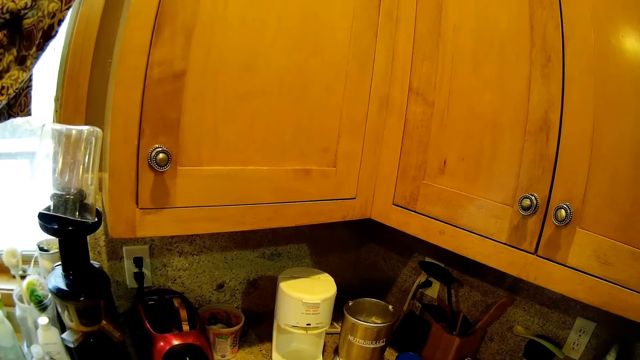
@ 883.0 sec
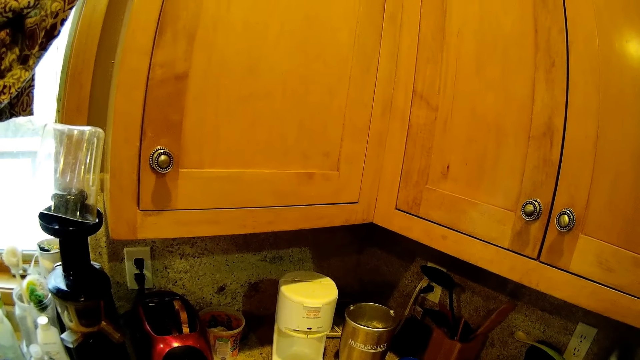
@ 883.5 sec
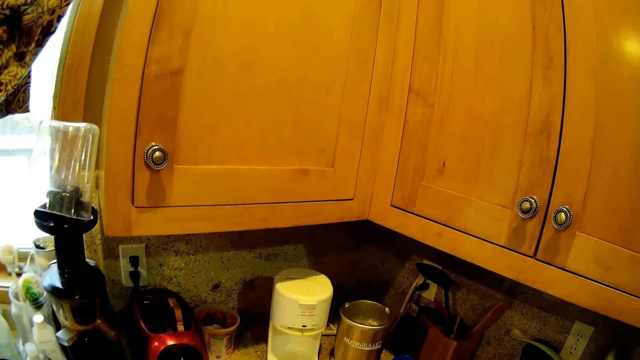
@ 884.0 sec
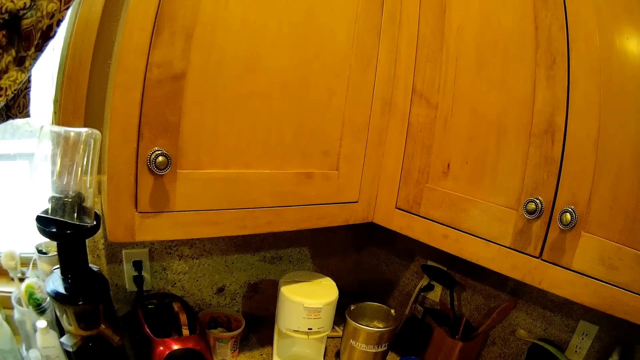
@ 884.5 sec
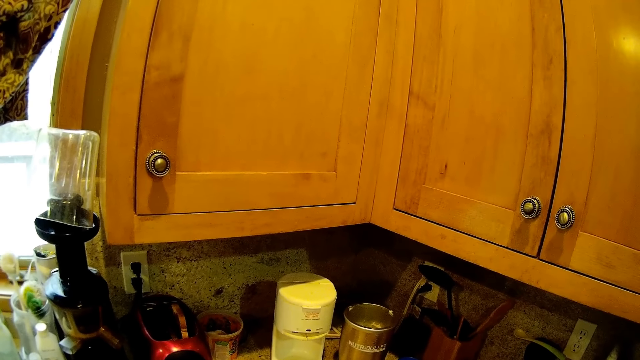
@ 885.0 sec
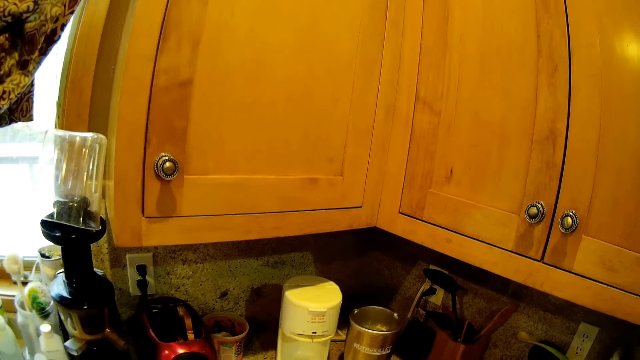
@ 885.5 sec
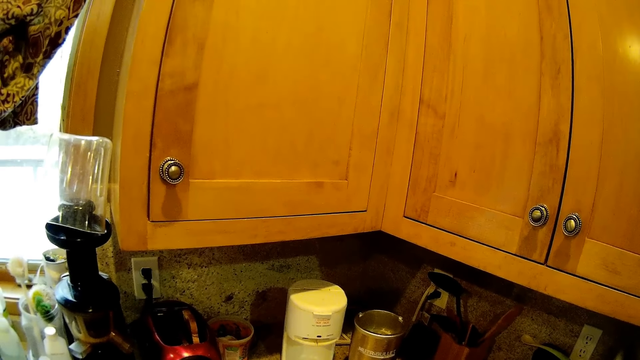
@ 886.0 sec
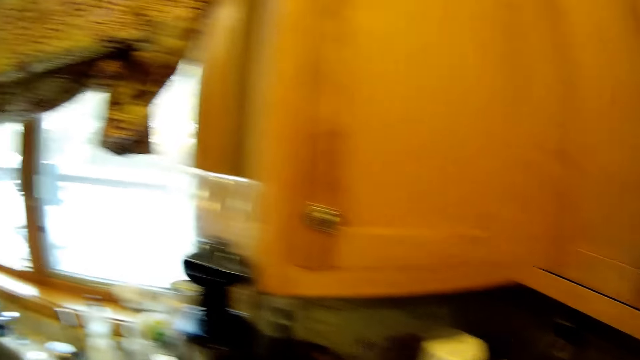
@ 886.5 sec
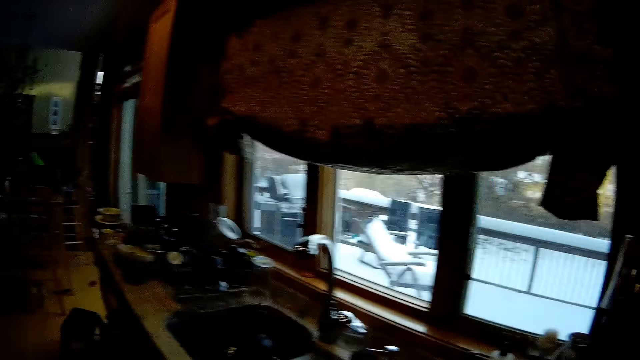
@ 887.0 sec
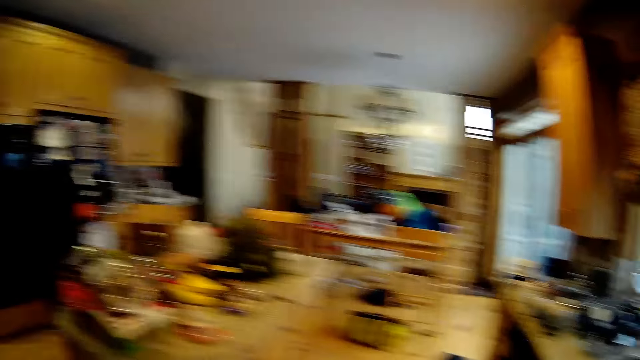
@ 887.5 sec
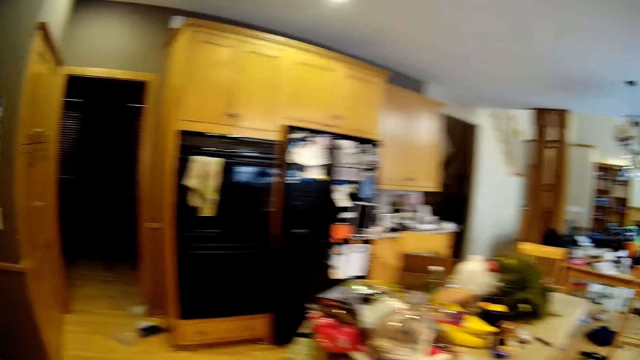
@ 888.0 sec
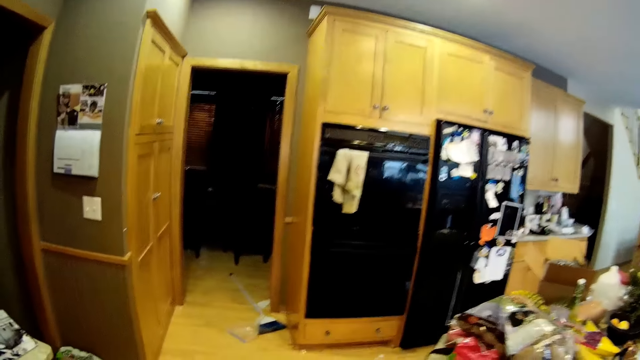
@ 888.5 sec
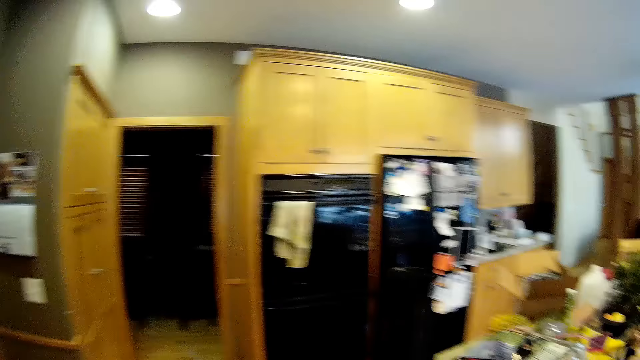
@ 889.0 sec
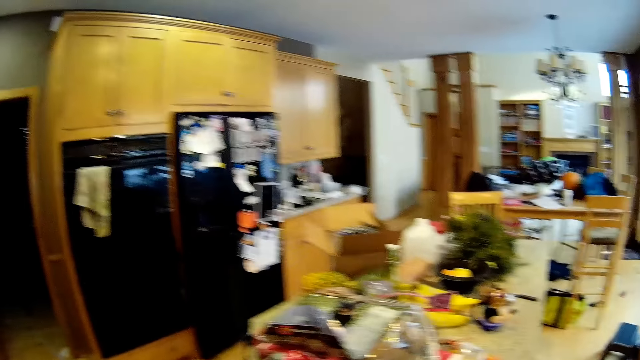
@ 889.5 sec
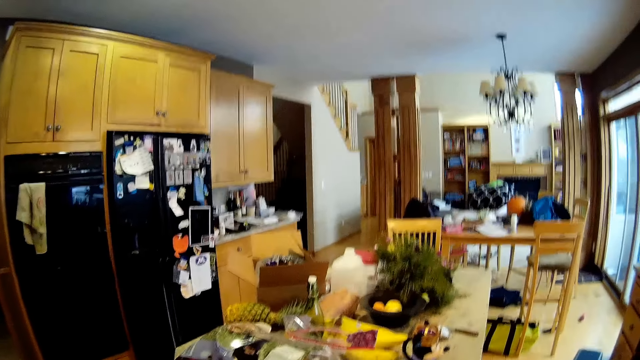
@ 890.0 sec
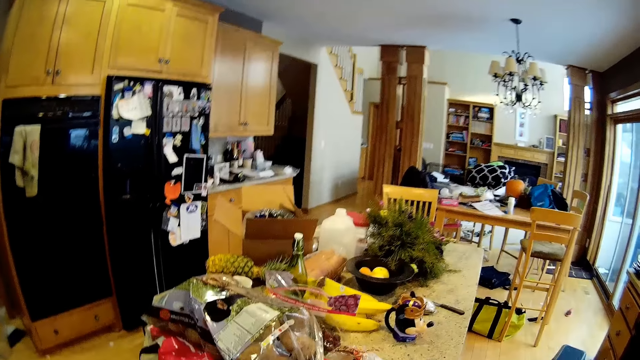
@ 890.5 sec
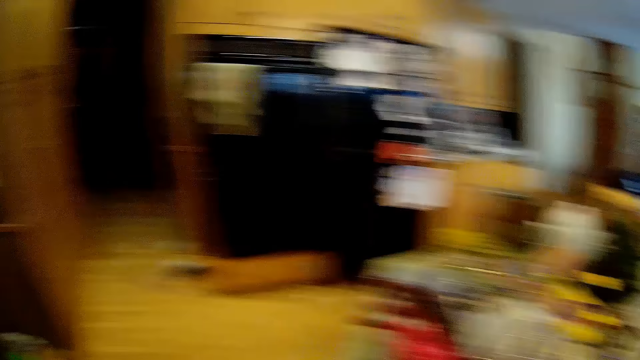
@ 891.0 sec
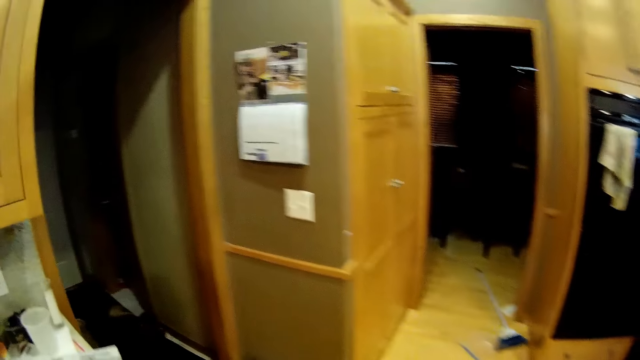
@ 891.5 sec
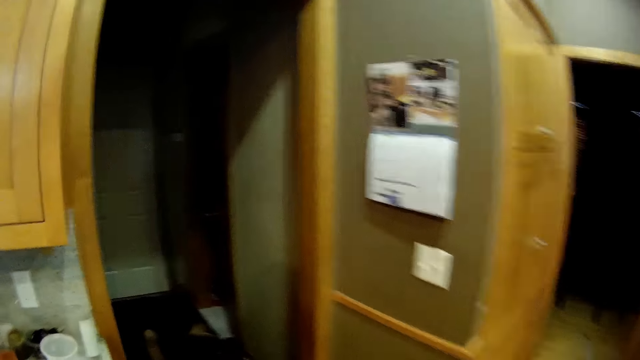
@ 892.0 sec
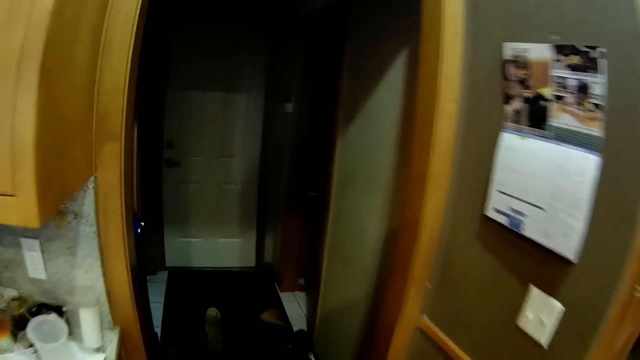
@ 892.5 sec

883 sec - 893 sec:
The camera wearer stands. They walk through the corridor.

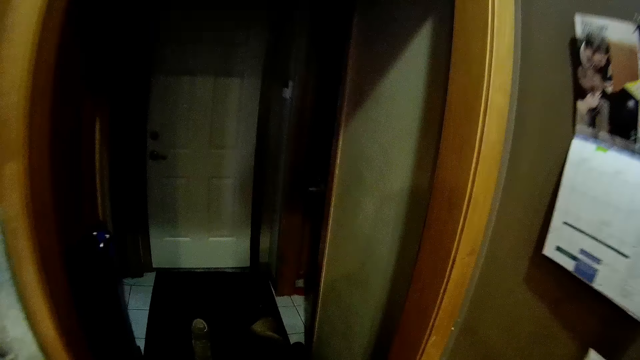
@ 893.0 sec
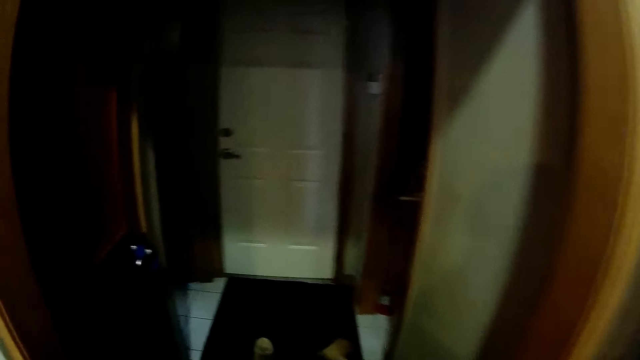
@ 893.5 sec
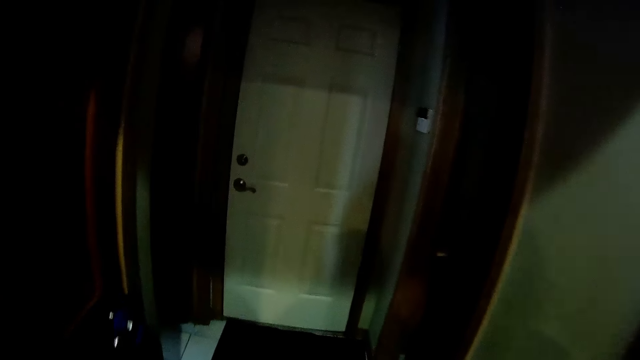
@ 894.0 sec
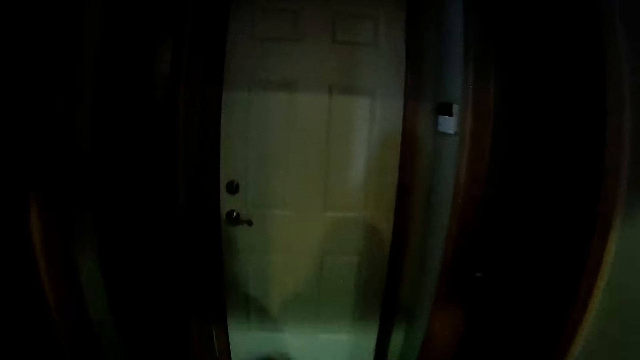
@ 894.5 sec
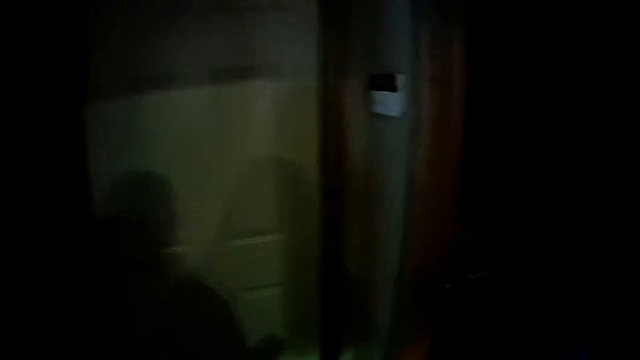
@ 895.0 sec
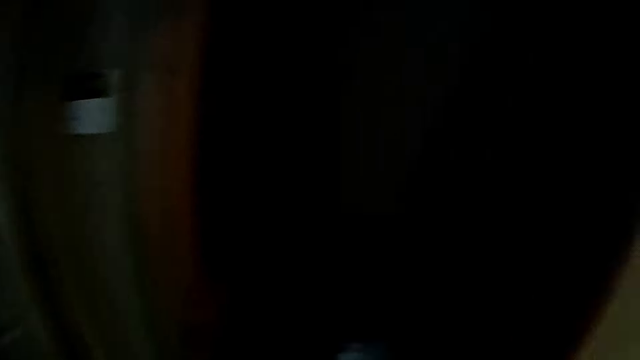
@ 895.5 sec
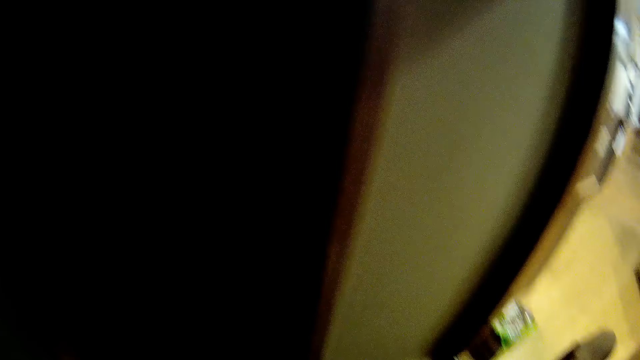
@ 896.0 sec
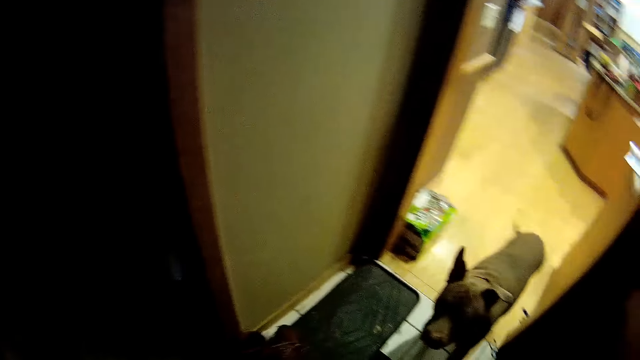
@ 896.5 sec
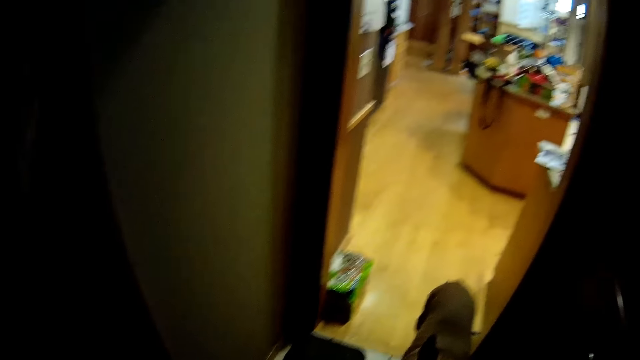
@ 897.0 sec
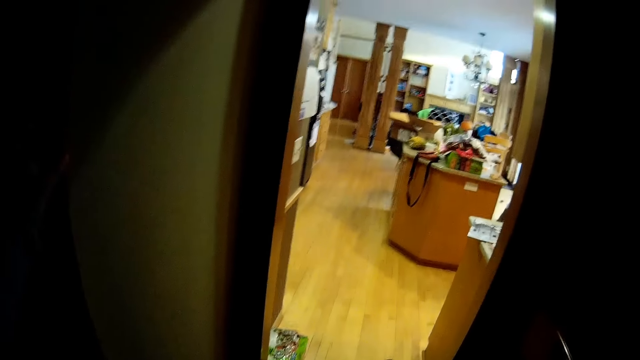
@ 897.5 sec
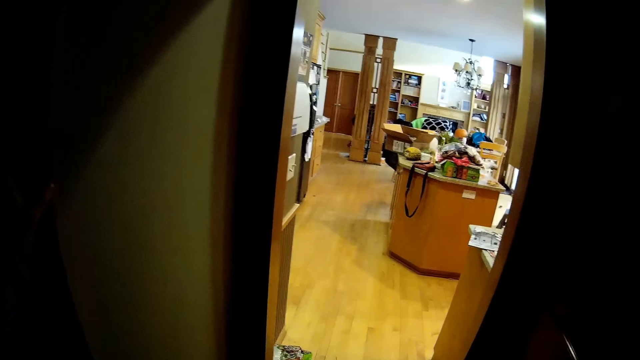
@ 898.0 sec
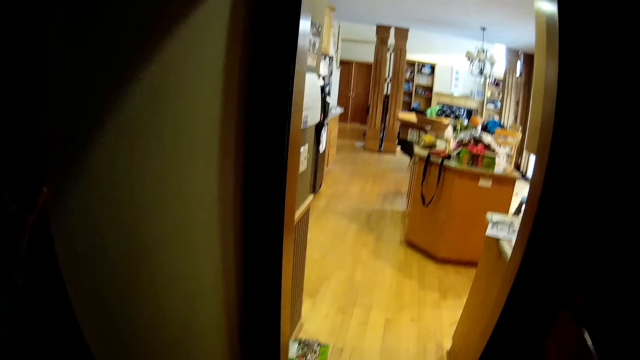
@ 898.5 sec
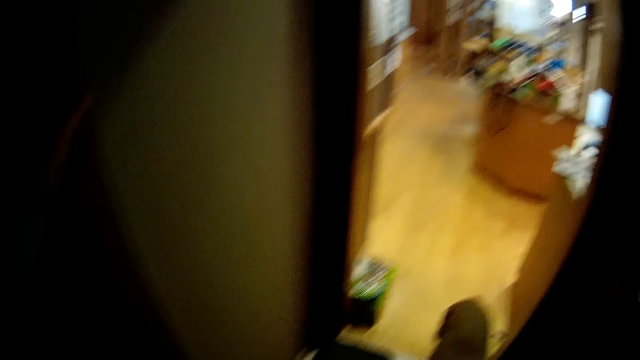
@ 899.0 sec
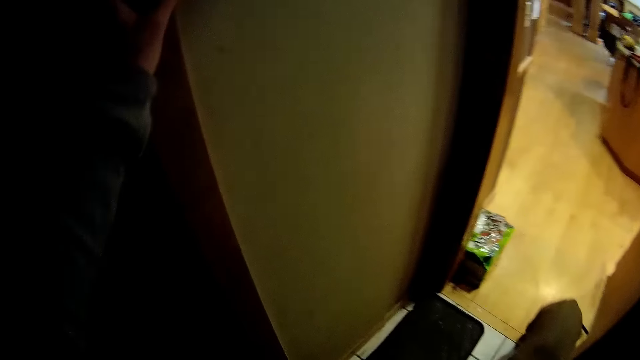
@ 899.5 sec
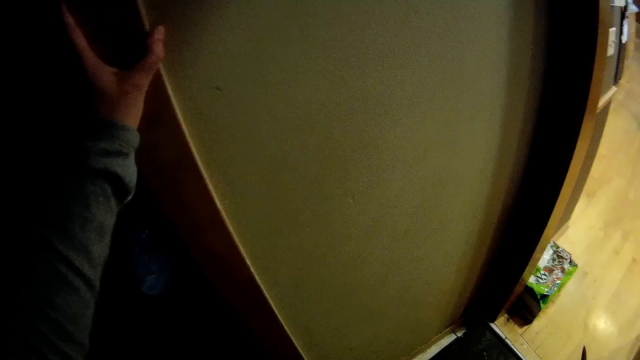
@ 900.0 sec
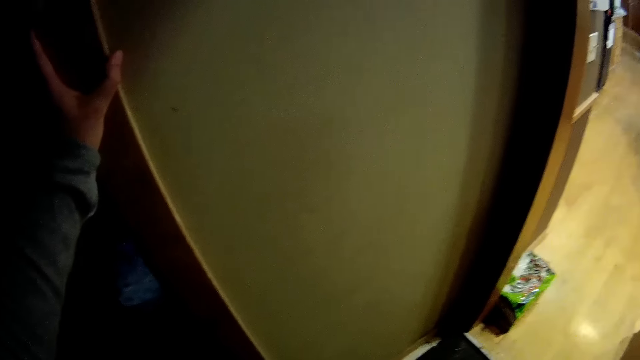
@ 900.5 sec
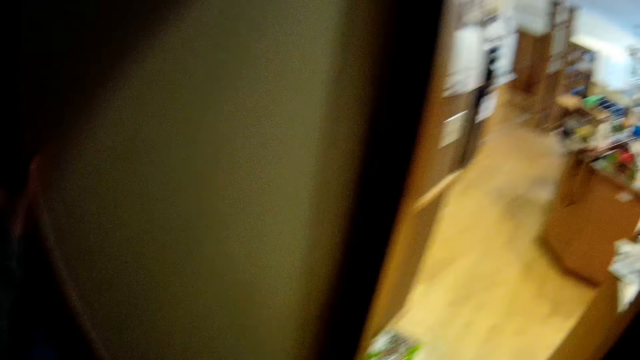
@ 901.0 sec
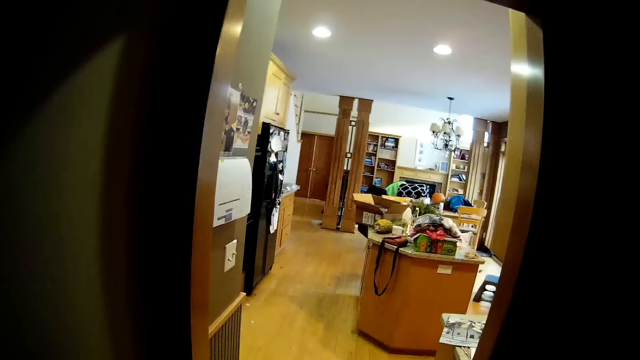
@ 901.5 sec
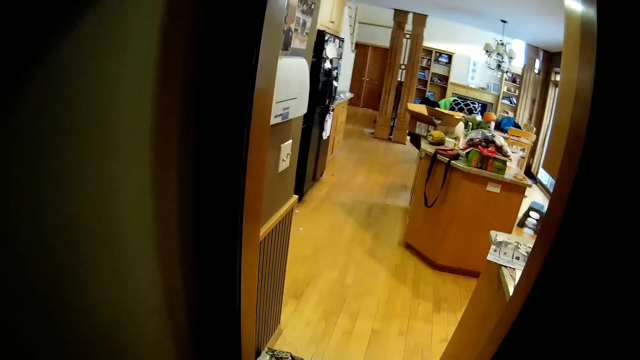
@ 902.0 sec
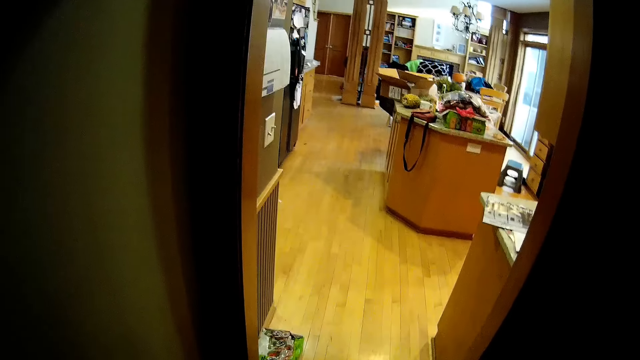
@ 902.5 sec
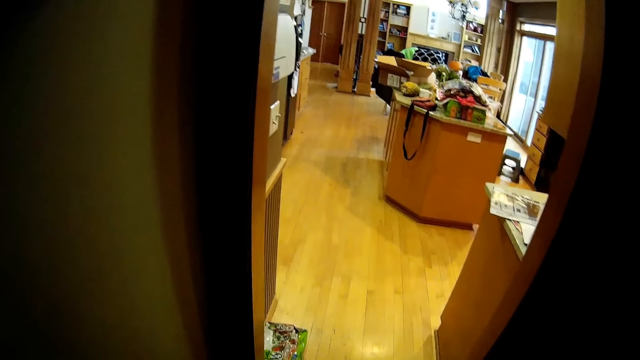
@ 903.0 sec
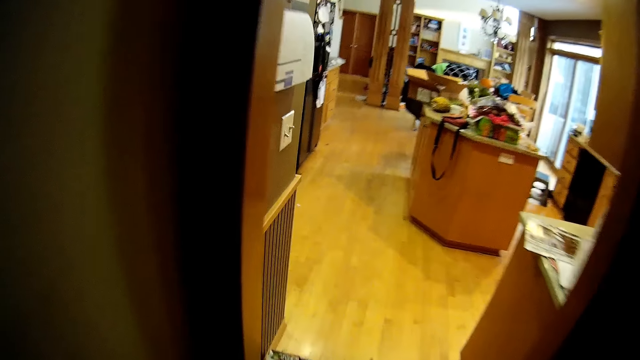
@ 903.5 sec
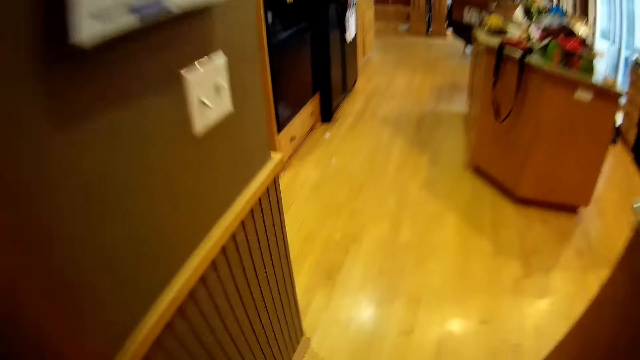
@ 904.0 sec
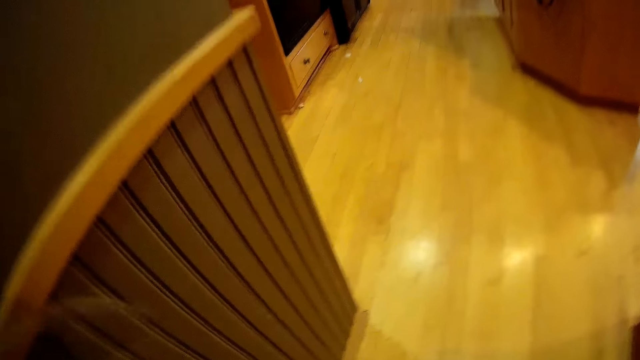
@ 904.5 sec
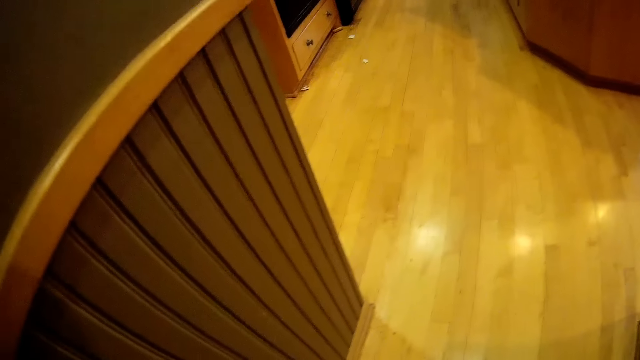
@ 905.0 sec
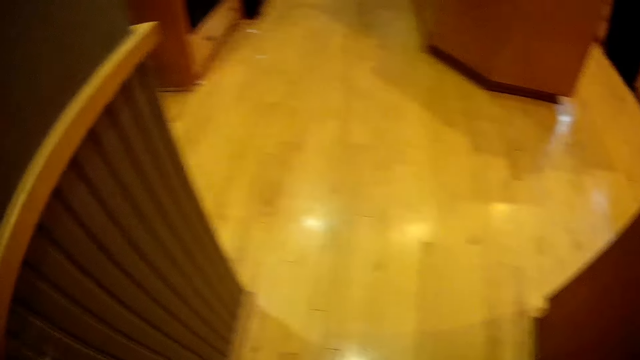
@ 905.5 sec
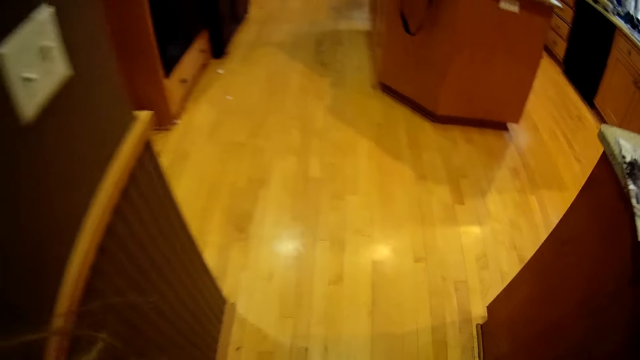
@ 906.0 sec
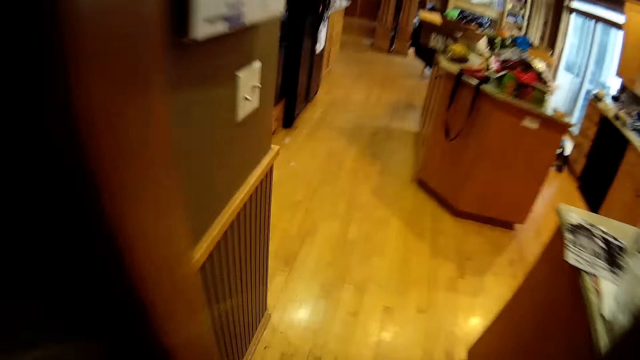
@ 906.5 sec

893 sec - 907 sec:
The camera wearer stands by the door. They stare at the dog.
